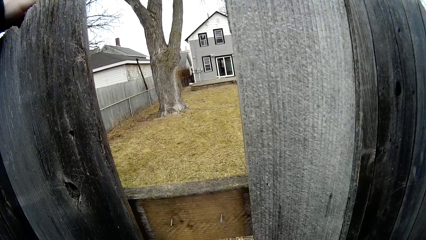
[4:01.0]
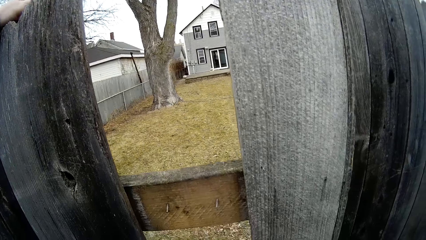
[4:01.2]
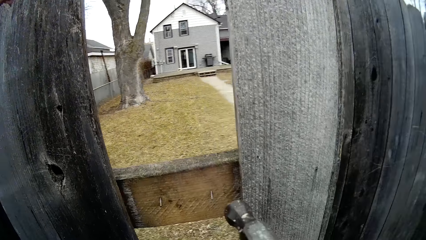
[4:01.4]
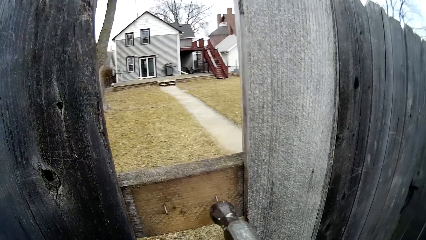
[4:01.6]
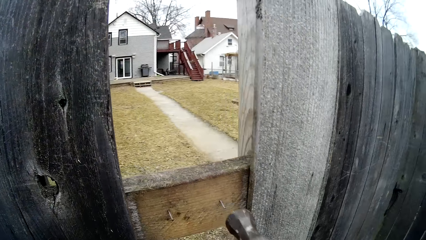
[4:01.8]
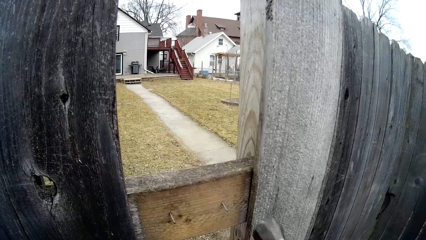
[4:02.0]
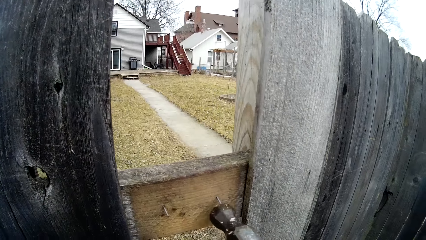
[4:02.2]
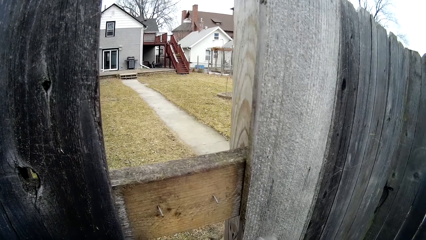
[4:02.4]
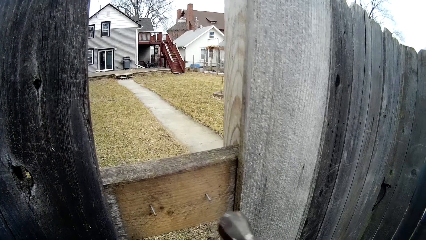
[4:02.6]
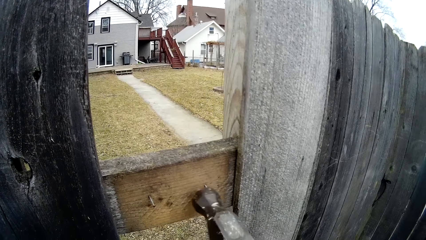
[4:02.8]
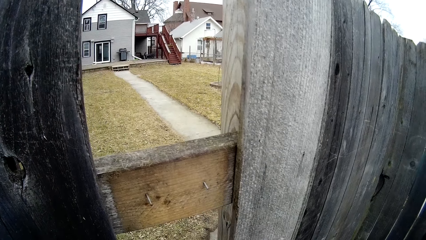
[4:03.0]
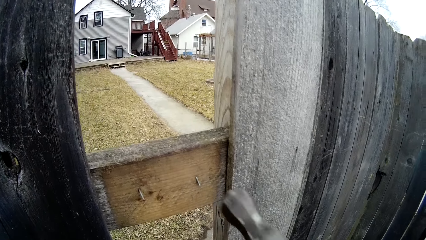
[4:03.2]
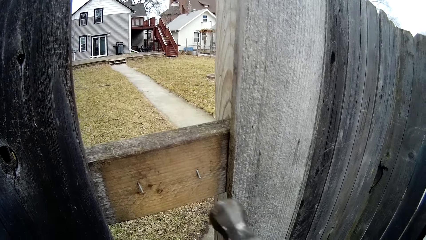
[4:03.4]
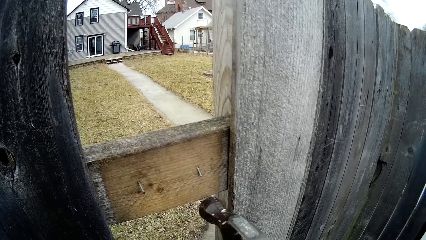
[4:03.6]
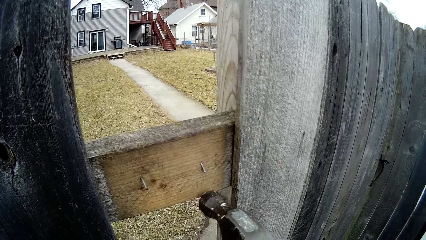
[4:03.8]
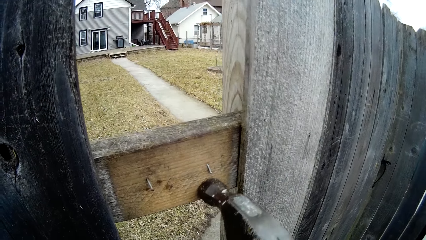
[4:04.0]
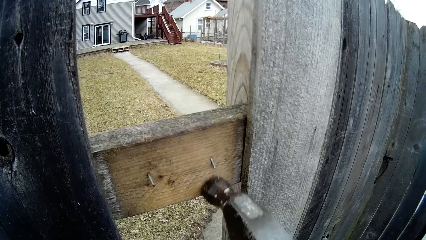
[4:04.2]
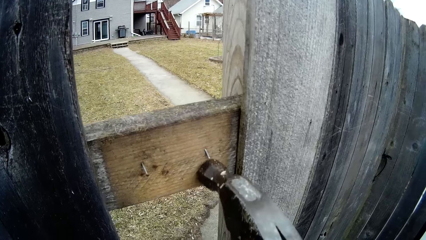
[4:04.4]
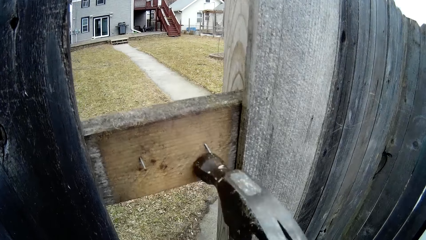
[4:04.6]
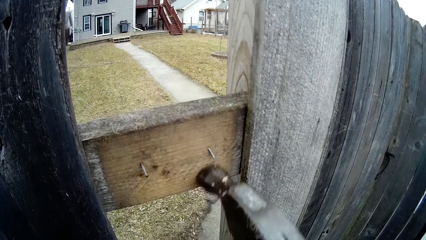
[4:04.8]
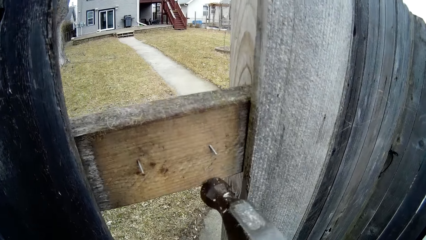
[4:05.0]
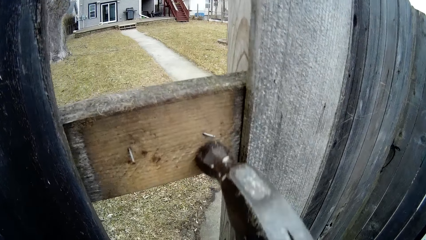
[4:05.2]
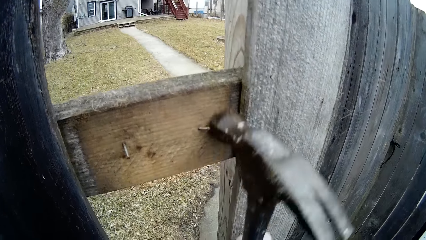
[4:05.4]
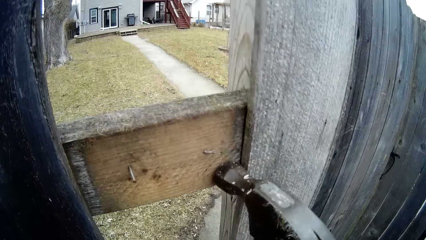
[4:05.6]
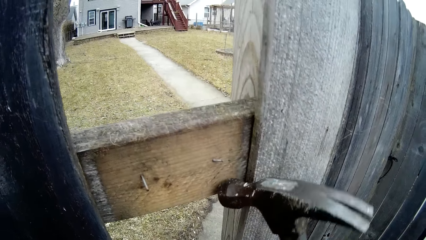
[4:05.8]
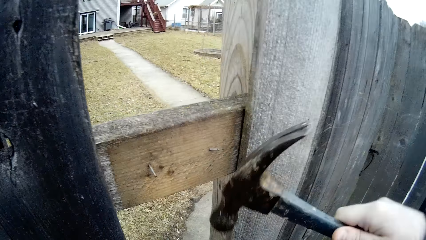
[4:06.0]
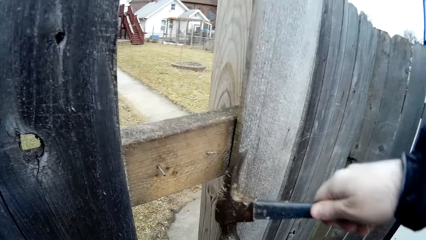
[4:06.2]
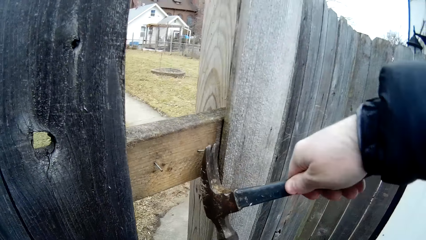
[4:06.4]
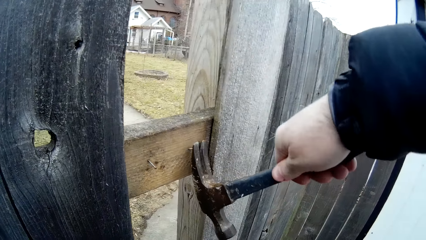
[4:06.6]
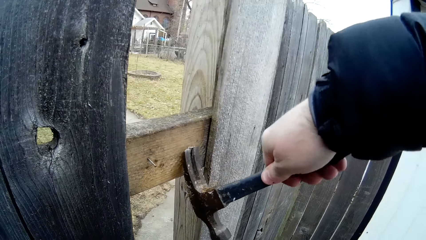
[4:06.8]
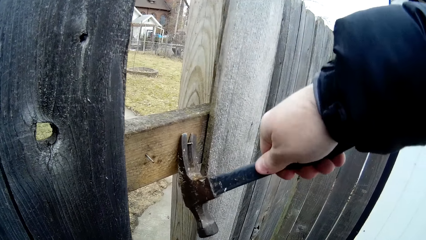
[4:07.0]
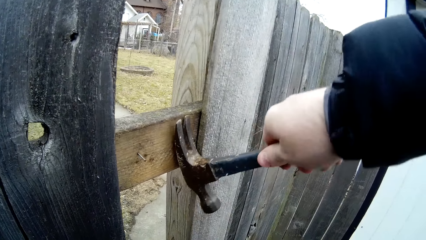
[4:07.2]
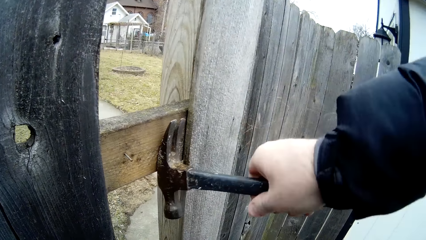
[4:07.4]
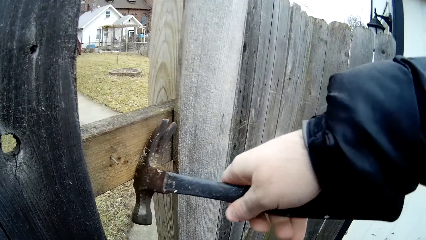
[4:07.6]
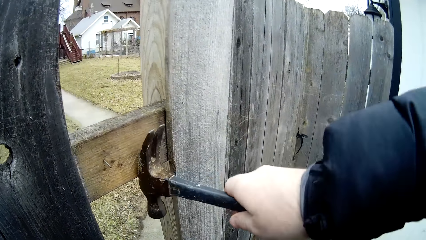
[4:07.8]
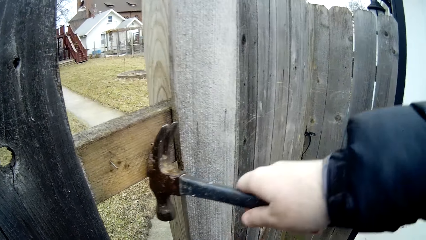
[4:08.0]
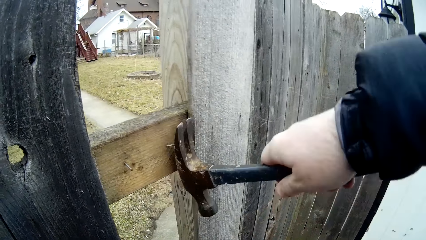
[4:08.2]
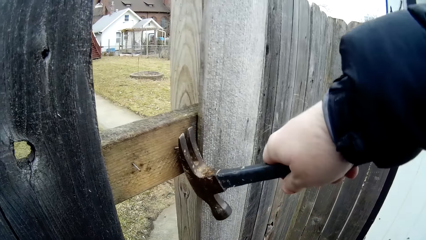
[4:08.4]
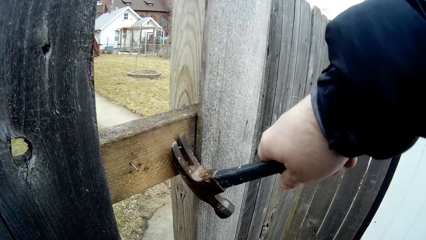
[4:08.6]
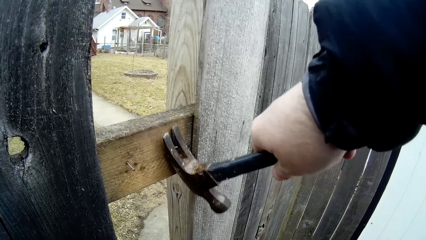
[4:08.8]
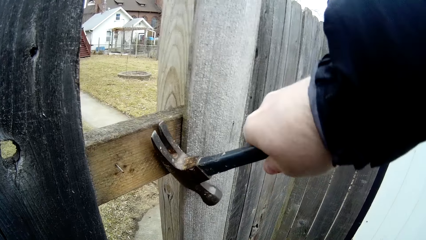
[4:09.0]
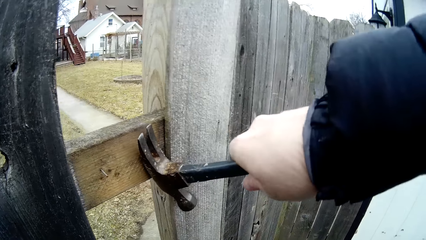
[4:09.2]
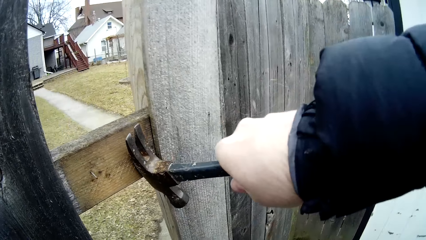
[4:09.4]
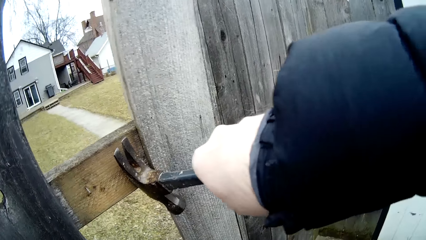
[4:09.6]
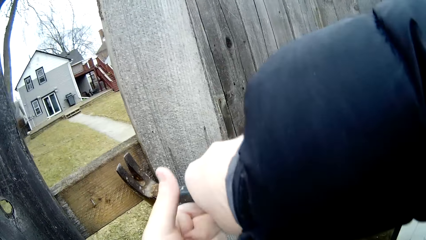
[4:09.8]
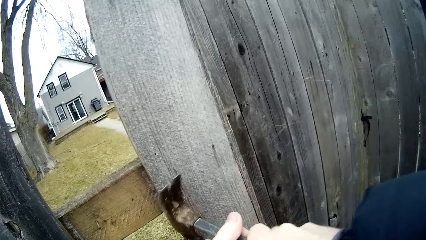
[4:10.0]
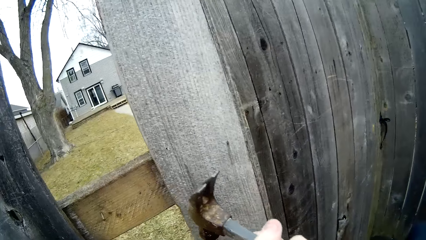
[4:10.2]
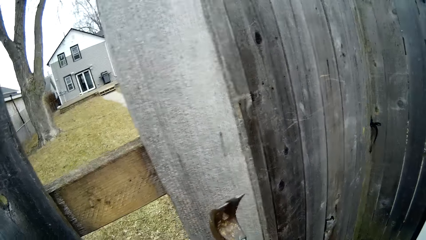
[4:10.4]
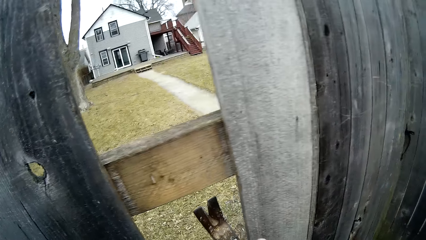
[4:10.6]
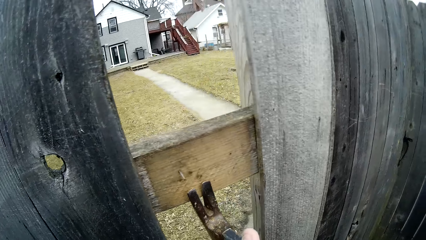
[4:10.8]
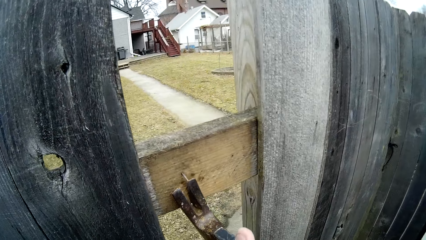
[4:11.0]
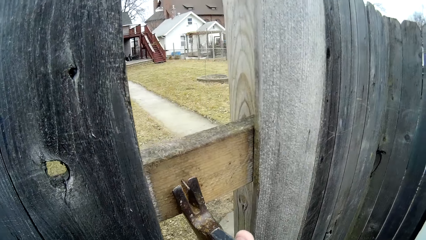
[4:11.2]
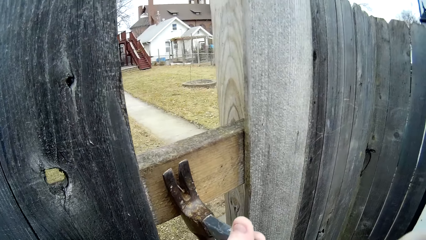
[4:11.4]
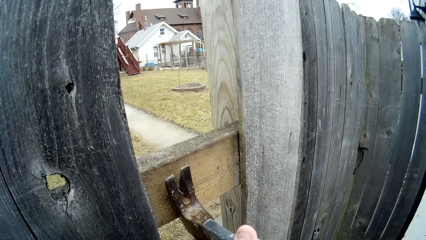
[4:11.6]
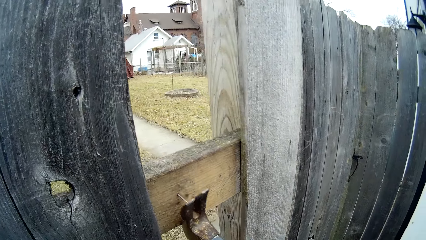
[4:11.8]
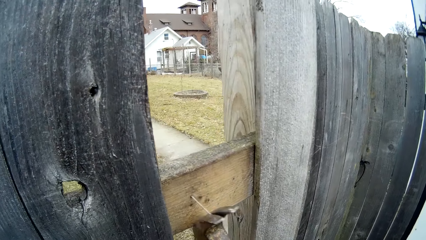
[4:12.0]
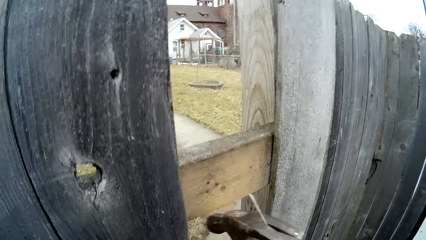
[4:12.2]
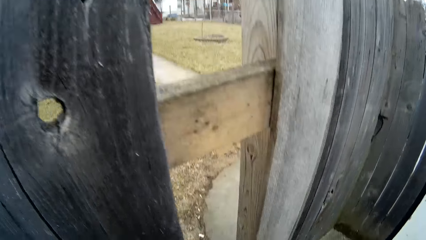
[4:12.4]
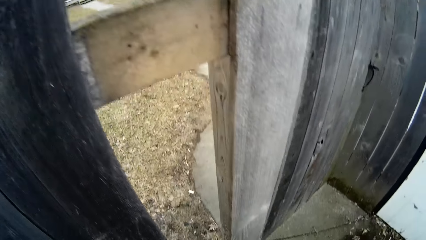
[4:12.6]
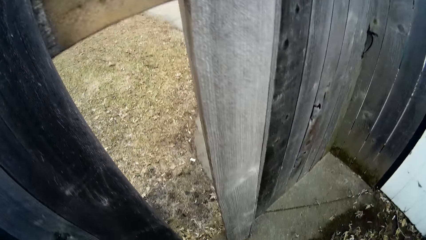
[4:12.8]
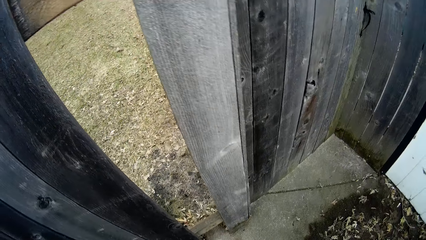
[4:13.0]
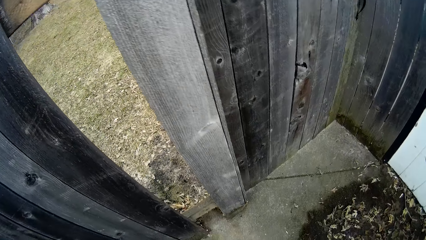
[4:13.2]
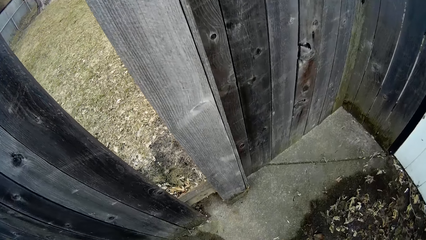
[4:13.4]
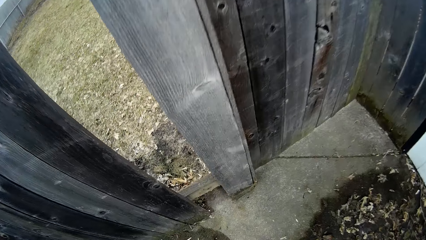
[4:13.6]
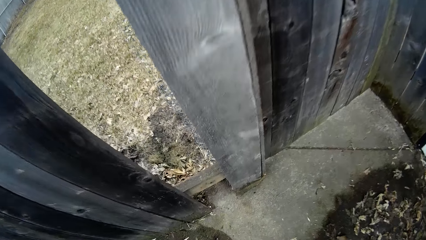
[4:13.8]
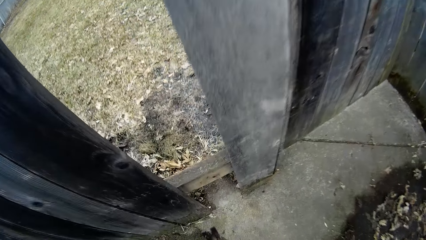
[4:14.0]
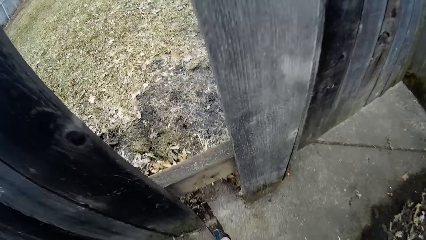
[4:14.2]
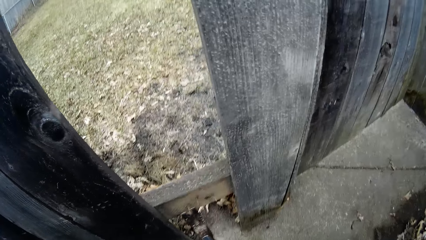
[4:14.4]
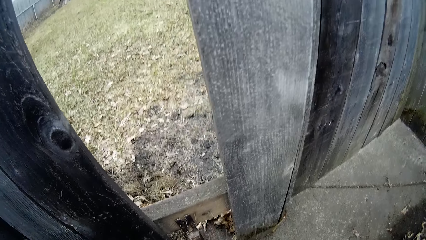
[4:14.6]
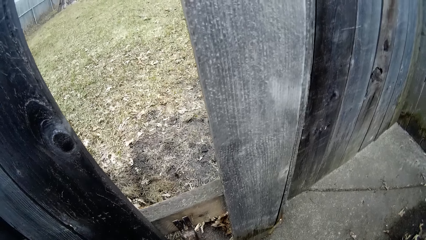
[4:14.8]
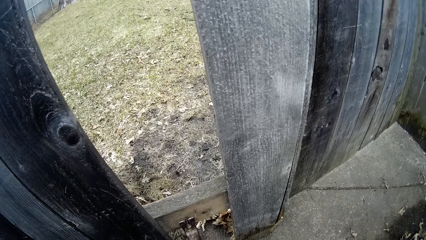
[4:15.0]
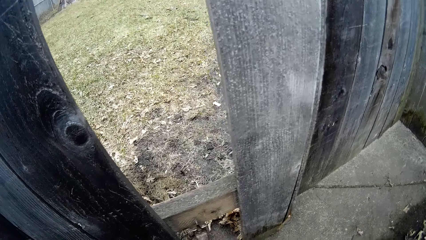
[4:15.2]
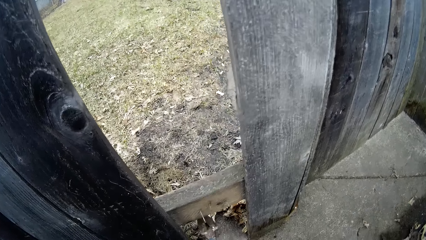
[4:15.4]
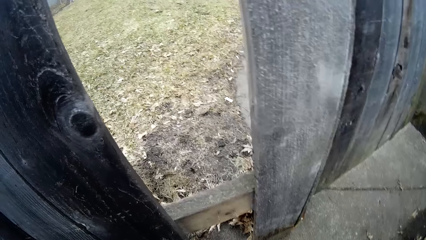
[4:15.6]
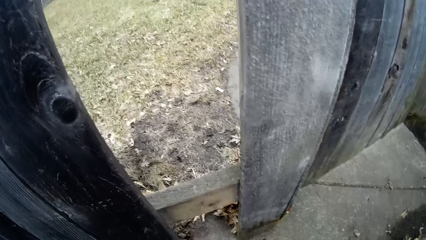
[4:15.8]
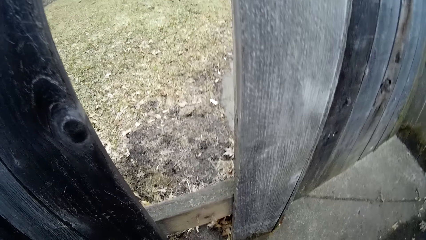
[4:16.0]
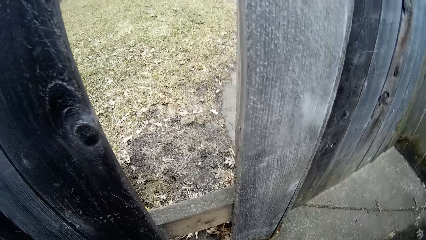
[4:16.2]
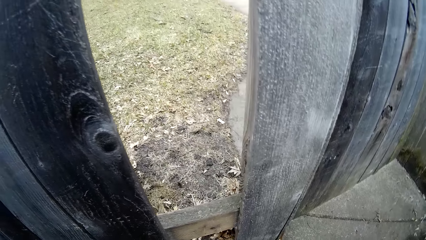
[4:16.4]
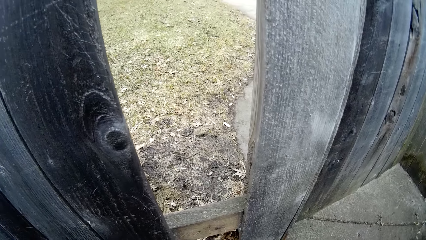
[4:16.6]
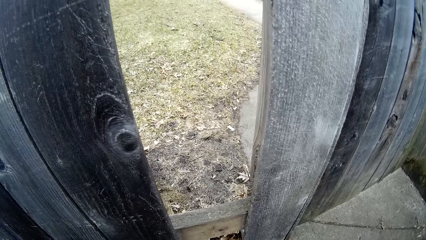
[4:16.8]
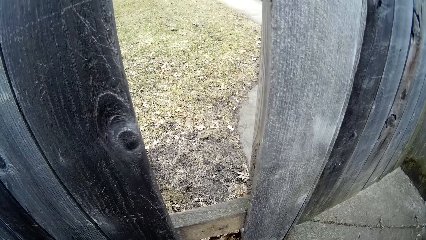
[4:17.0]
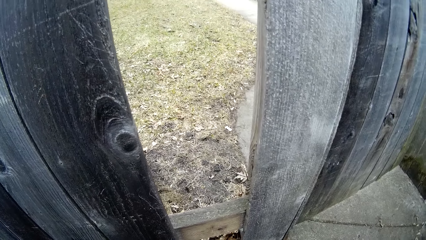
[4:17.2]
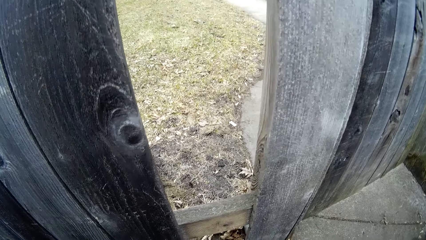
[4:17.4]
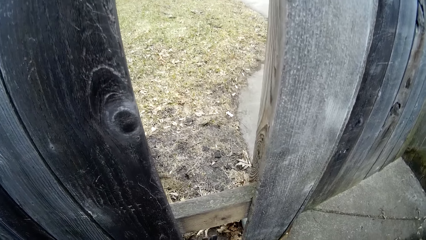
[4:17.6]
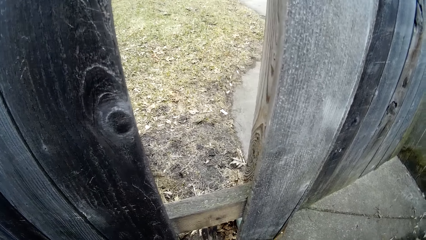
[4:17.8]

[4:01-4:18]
The camera wearer hits an iron nail on a piece of wood or rail with a hammer. They adjust the nail using the hammer. They remove the iron nail from the piece of wood with the hammer. They adjust the hammer. They remove a nail from the rail using the hammer. They bend down. They remove an iron nail from the piece of wood with the hammer.
